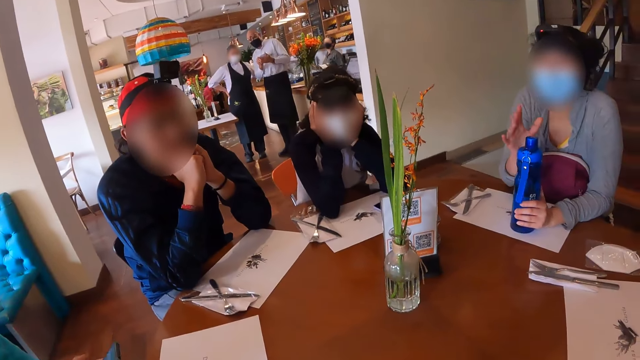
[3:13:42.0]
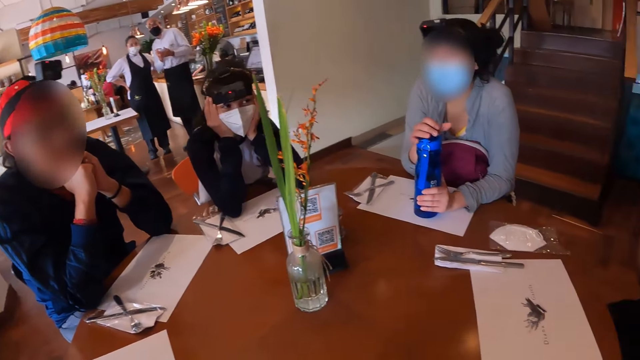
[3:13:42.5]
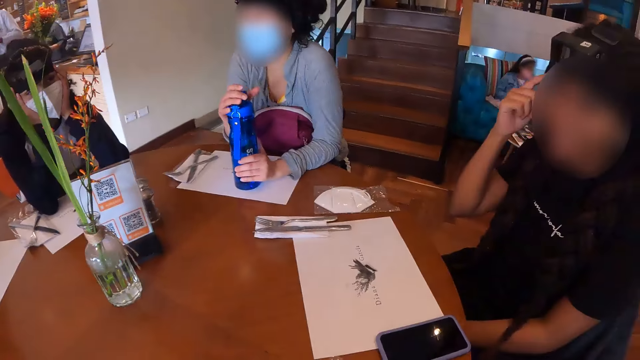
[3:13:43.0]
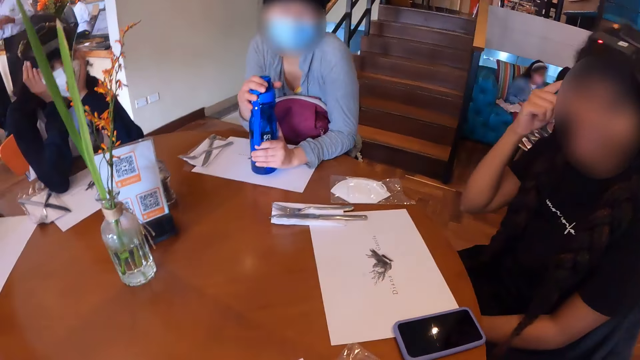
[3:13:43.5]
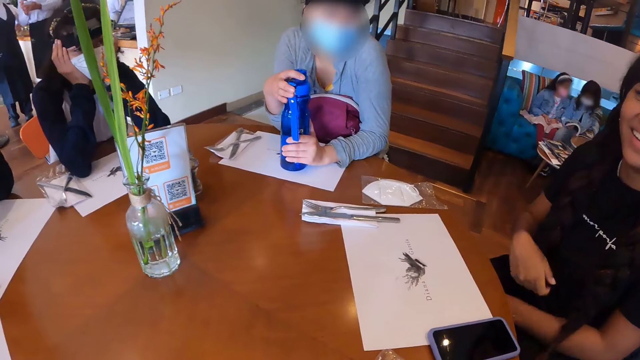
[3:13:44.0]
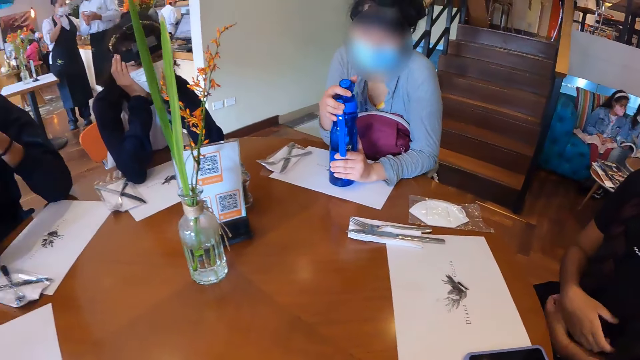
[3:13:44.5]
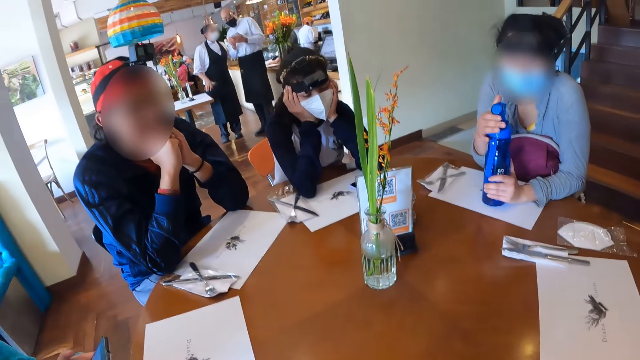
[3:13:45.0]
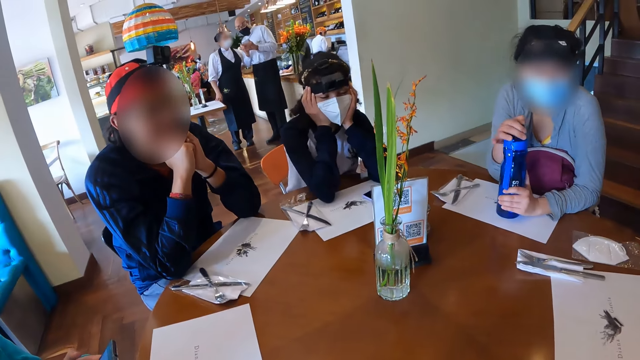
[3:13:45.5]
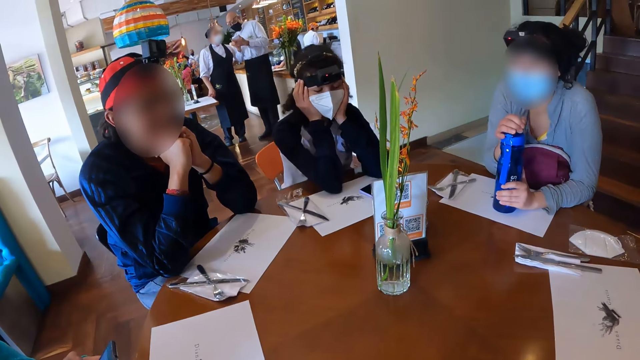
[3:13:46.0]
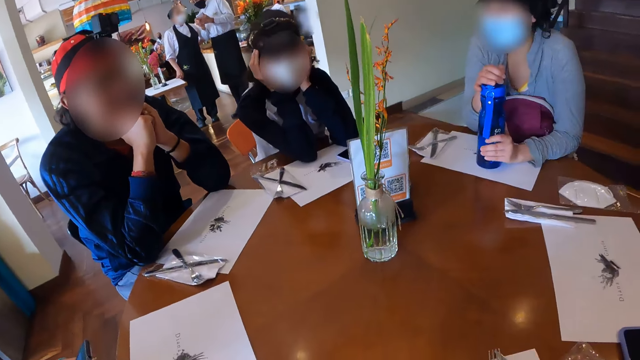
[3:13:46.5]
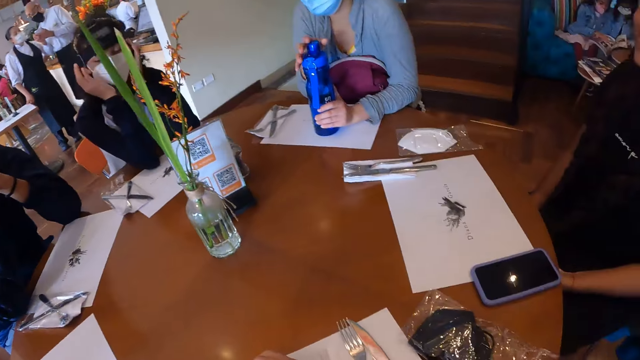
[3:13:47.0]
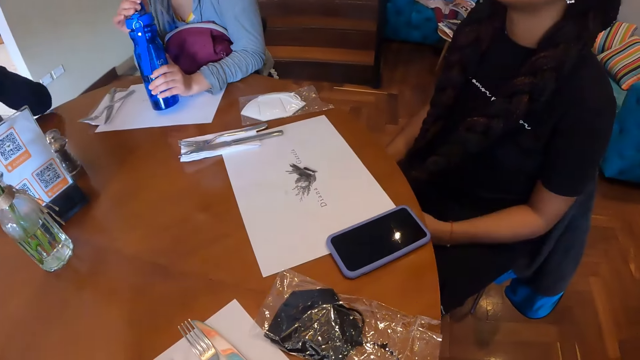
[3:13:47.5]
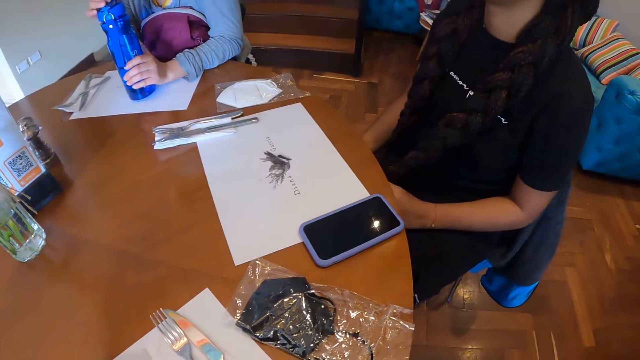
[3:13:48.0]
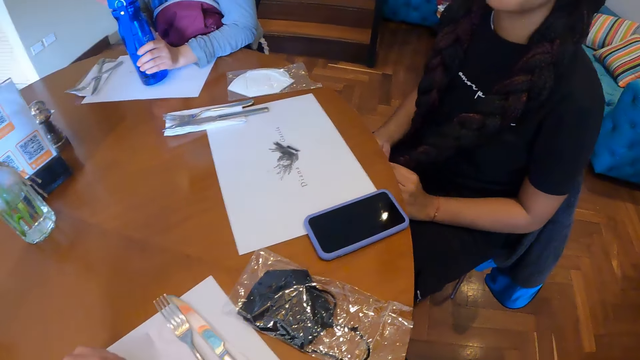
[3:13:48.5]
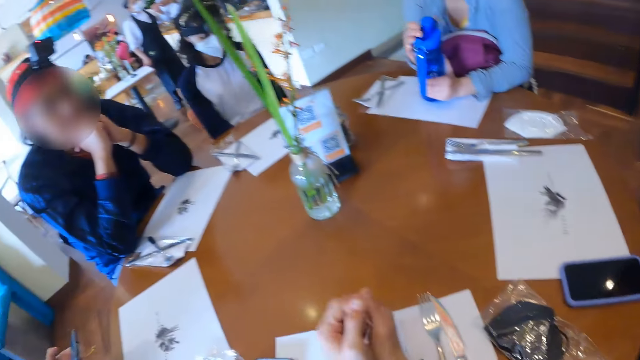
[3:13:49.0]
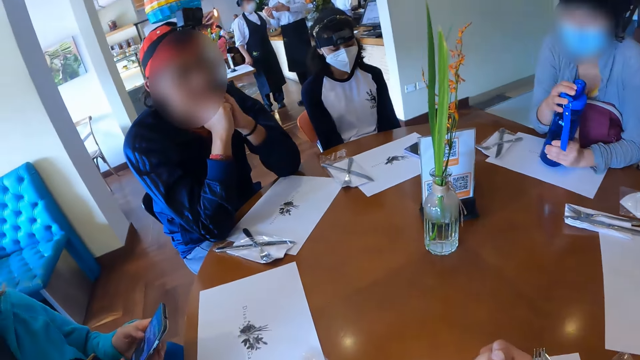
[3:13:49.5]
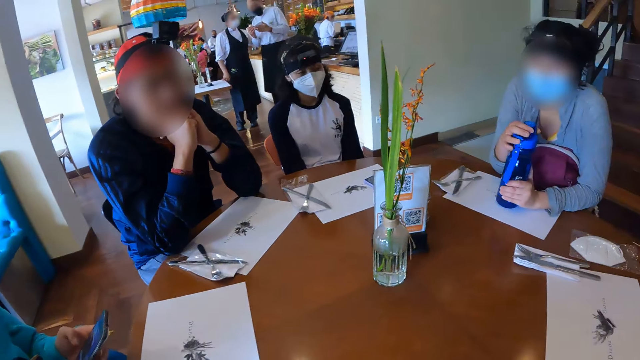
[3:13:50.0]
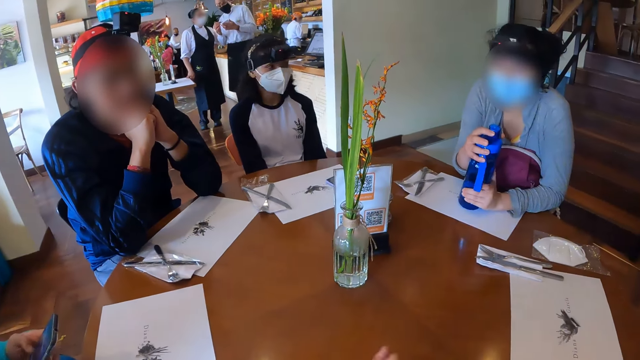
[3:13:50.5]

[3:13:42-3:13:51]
A woman gestures at the camera wearer. She opens the water bottle on the table with her right hand.

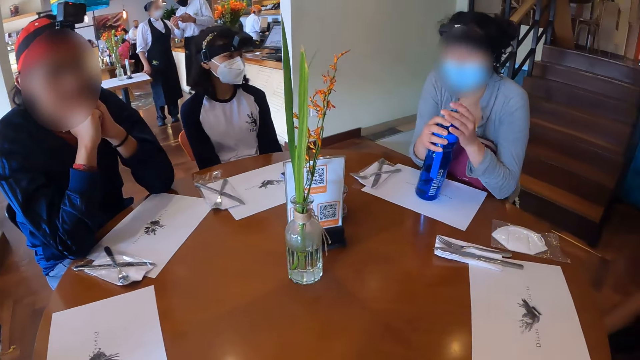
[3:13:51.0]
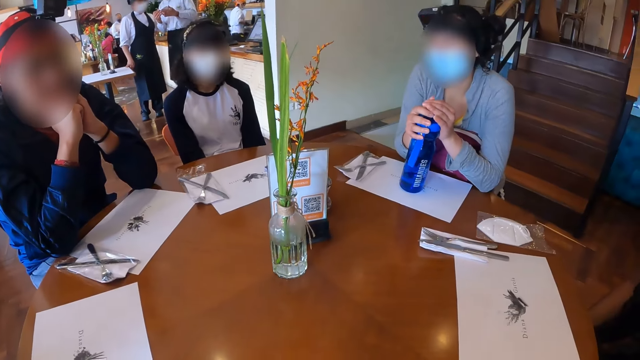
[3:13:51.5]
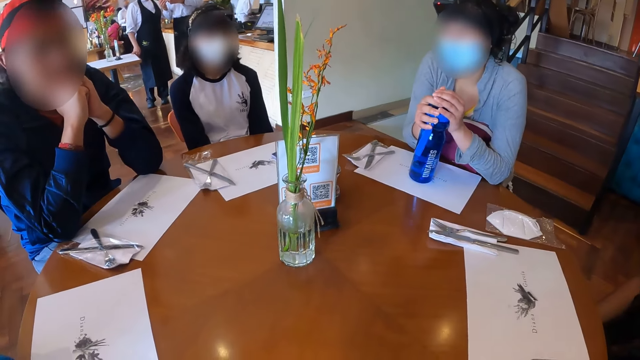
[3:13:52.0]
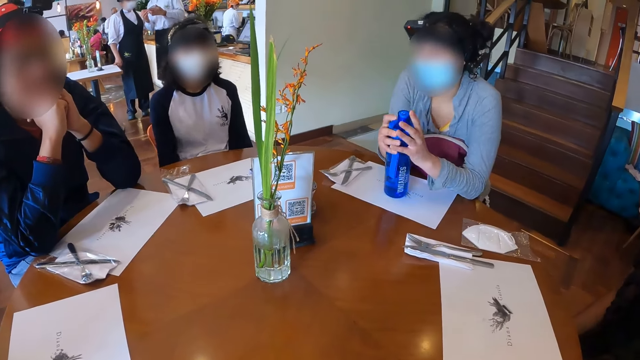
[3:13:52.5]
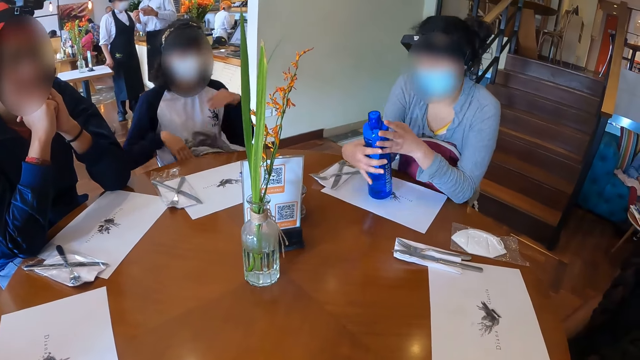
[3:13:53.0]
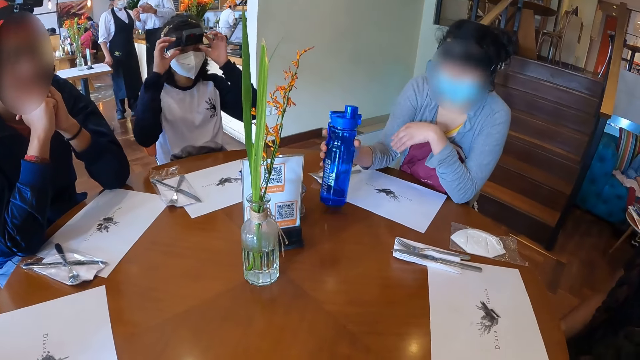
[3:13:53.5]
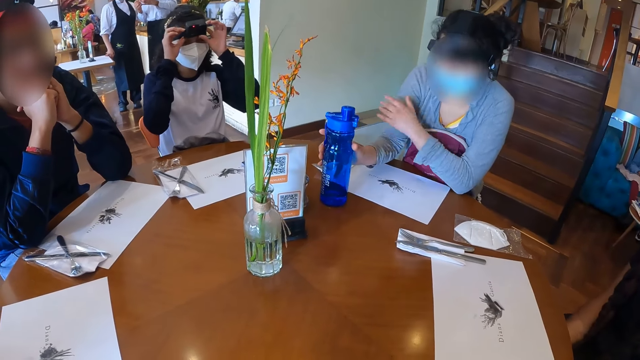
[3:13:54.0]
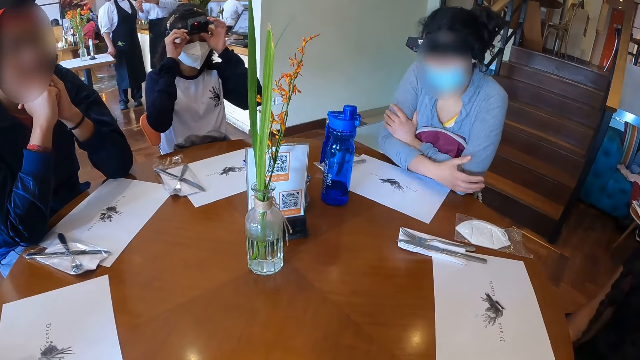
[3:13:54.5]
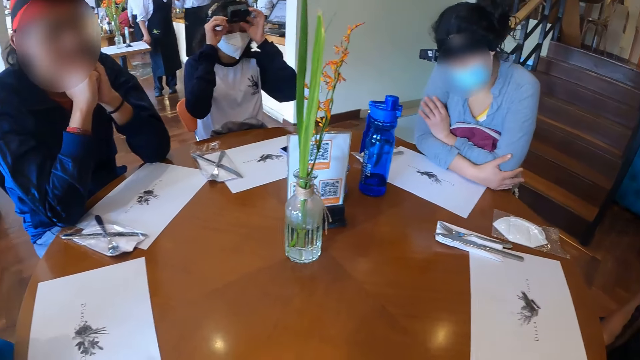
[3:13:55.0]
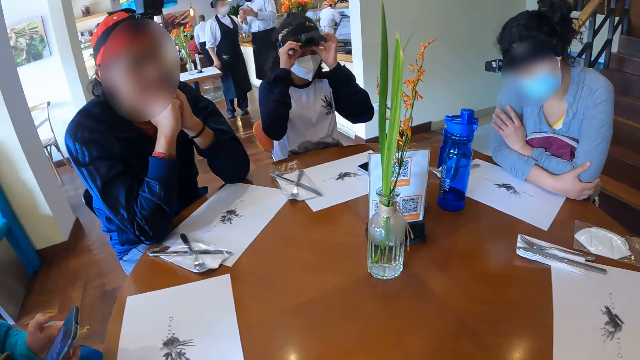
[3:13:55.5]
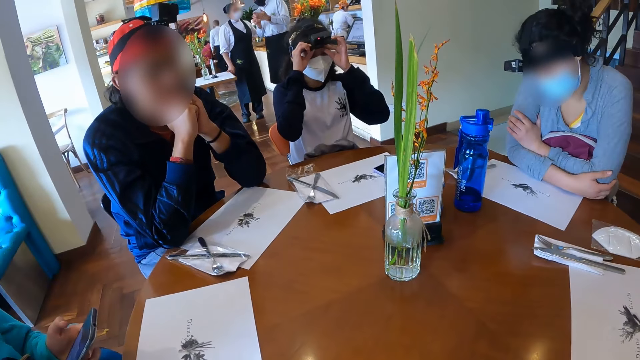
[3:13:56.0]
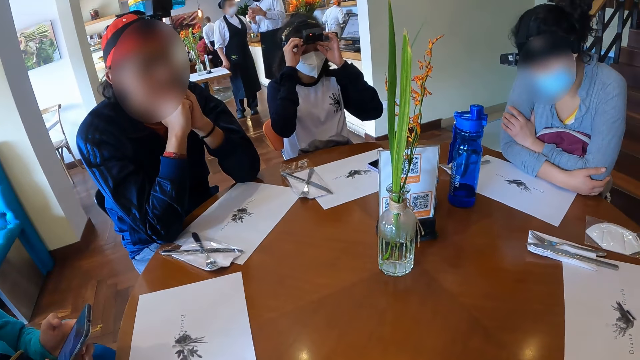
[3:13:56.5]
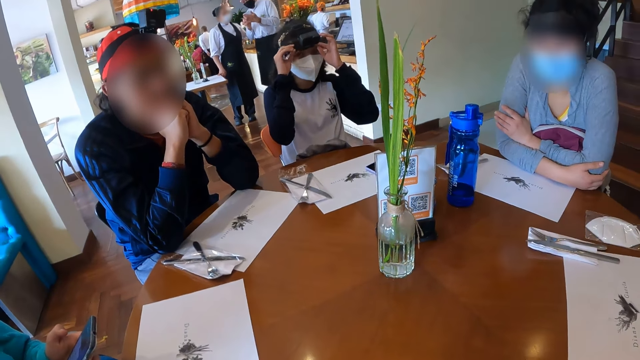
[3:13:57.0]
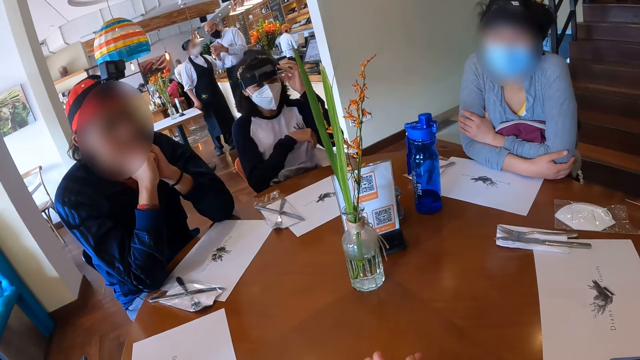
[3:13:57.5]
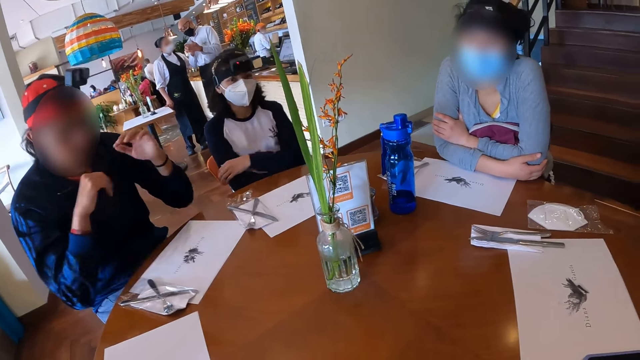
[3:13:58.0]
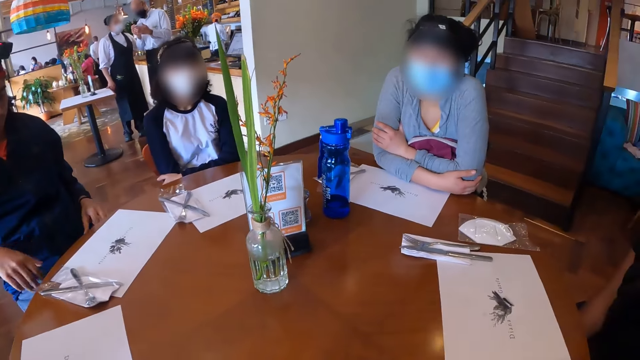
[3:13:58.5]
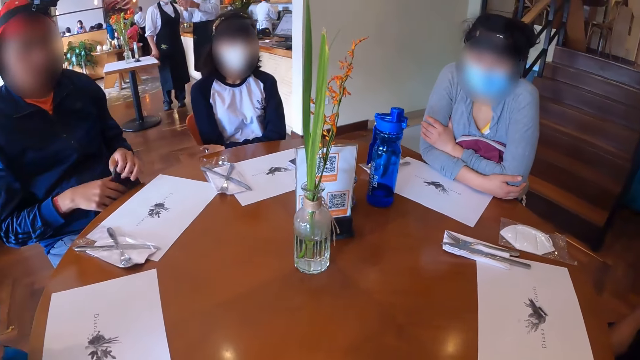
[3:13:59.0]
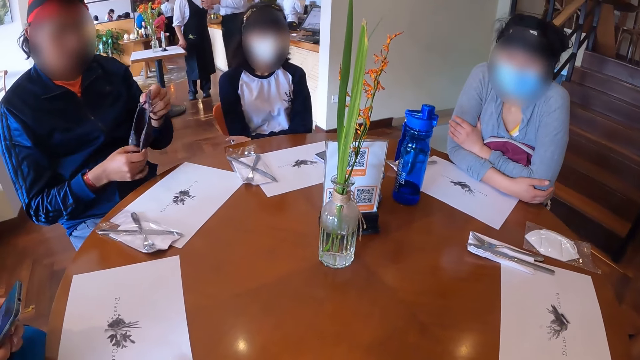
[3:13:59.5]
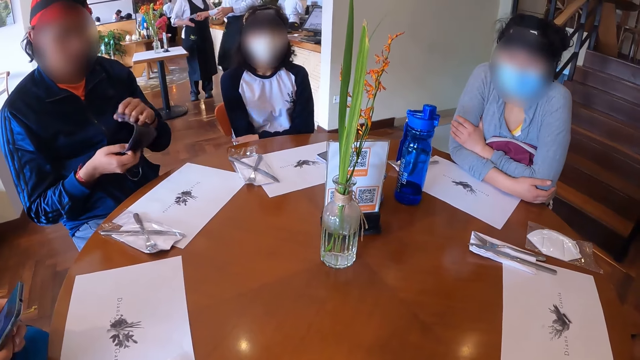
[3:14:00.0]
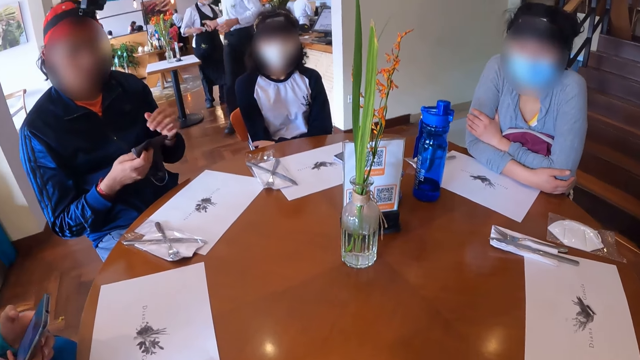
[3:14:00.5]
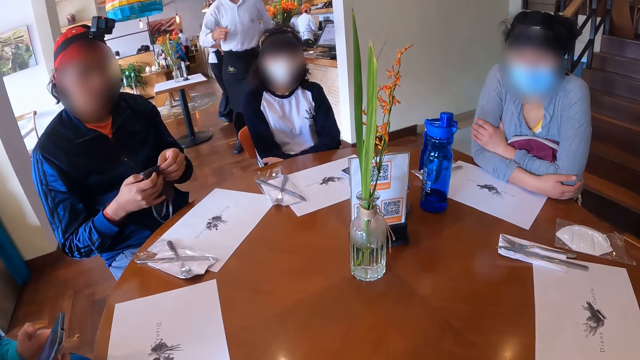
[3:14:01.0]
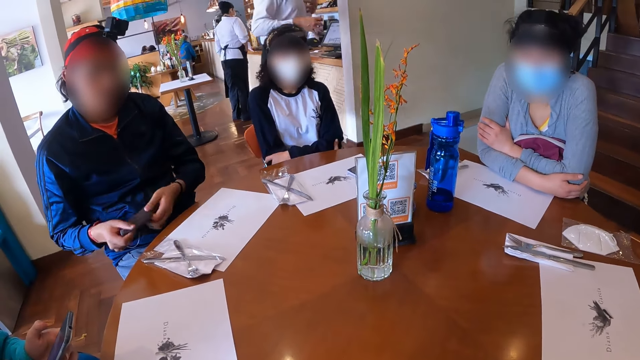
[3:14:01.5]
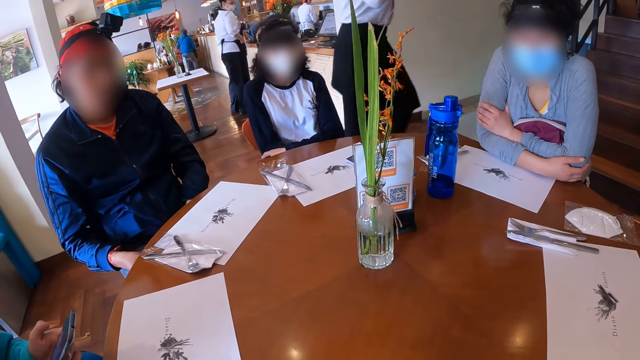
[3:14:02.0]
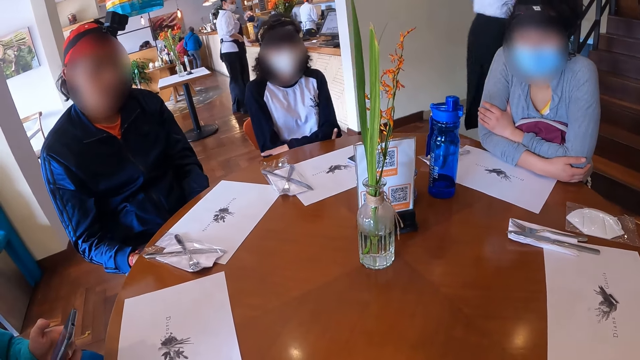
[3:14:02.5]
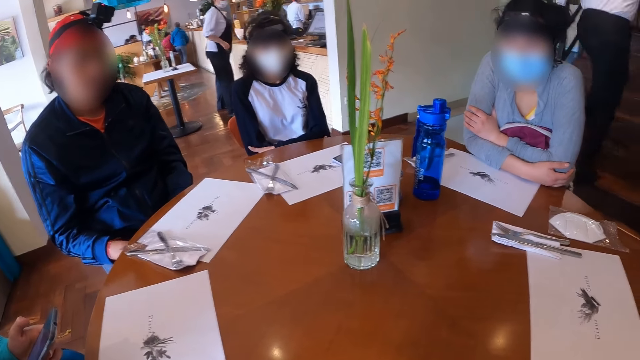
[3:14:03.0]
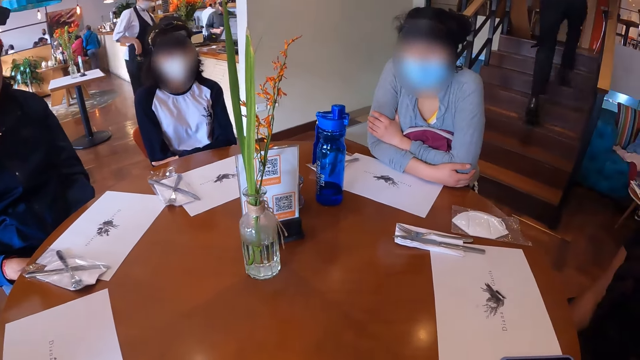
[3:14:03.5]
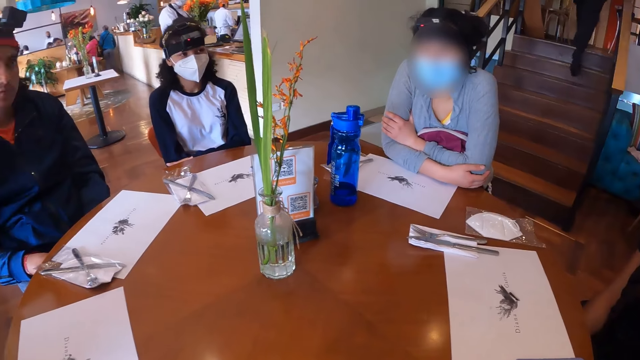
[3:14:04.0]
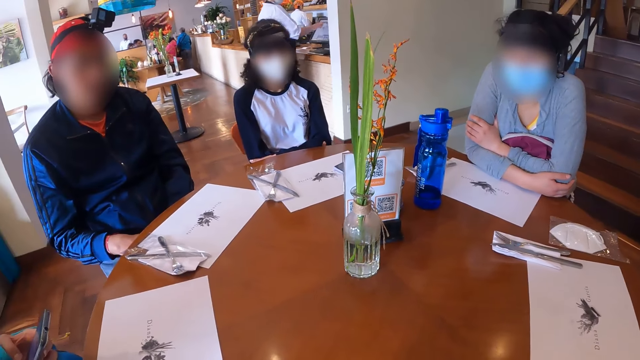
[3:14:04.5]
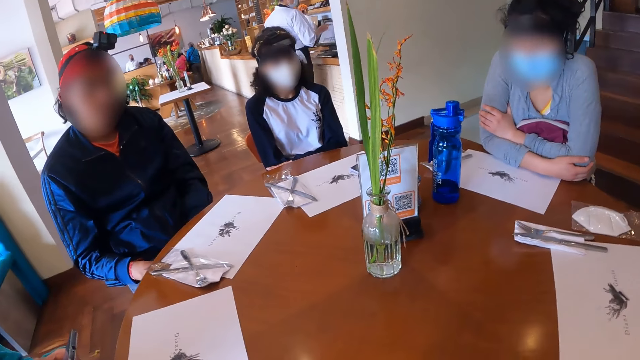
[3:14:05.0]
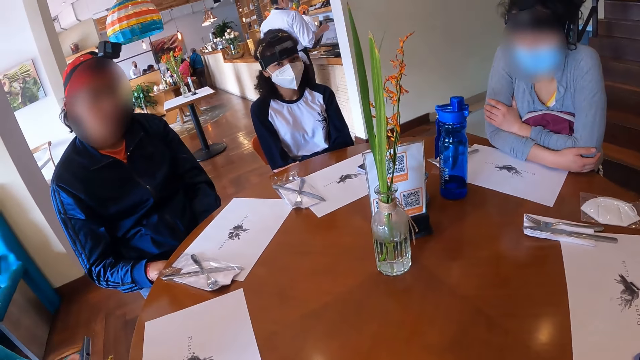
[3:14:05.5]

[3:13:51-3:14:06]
A woman moves a bottle on a table with her right hand. The woman places the water bottle on the table with her right hand. A man adjusts the camera on his head with his hands. Another man picks up a nose mask from his lap with his hands. The other man holds the mask. He drops the nose mask on his lap with his hands.
